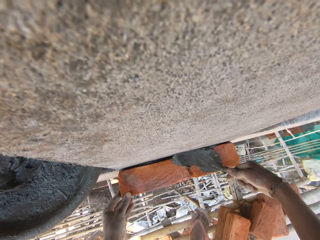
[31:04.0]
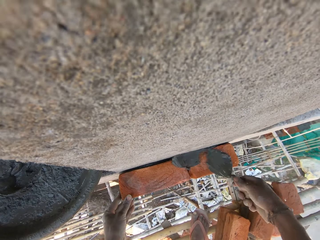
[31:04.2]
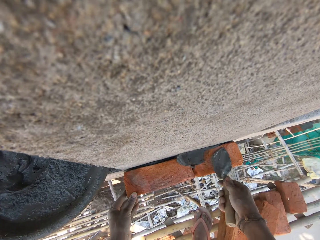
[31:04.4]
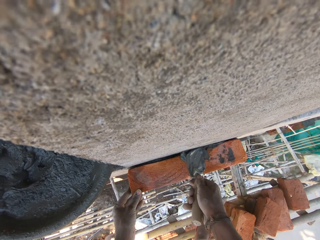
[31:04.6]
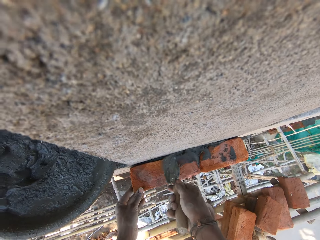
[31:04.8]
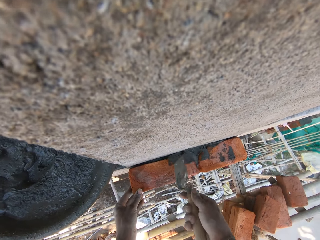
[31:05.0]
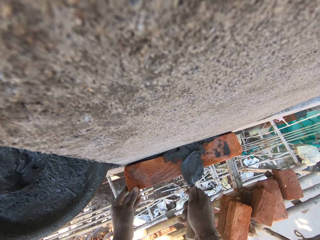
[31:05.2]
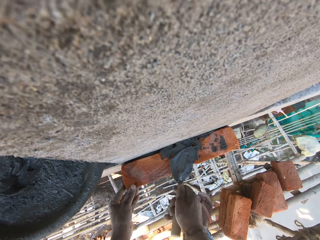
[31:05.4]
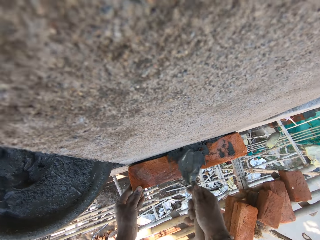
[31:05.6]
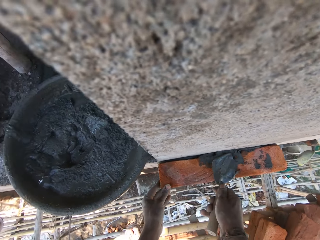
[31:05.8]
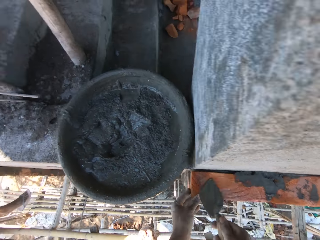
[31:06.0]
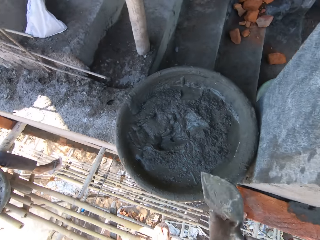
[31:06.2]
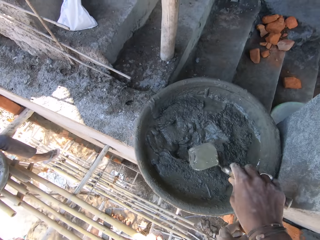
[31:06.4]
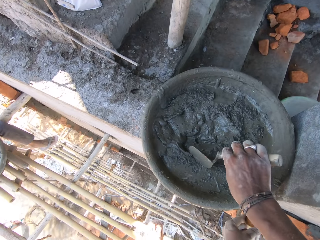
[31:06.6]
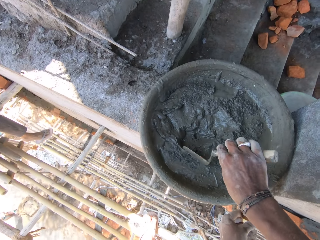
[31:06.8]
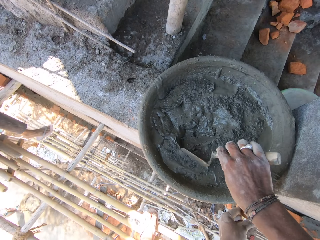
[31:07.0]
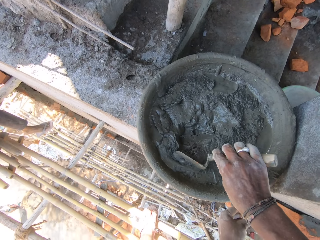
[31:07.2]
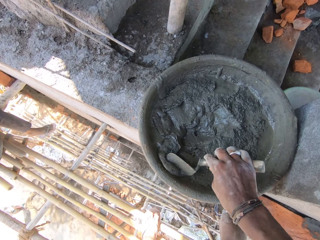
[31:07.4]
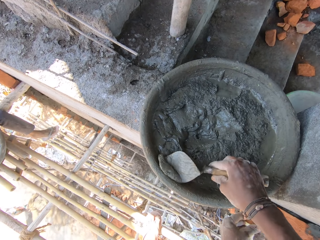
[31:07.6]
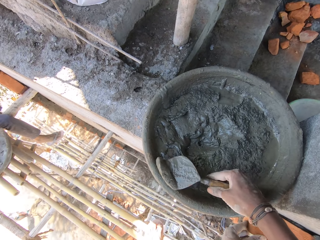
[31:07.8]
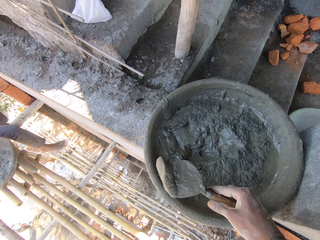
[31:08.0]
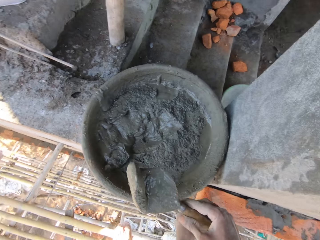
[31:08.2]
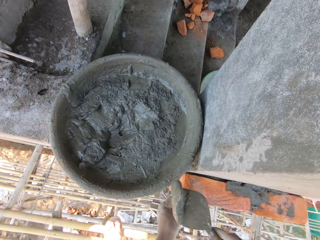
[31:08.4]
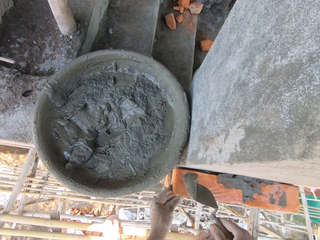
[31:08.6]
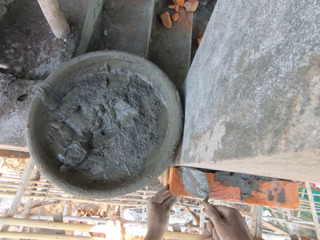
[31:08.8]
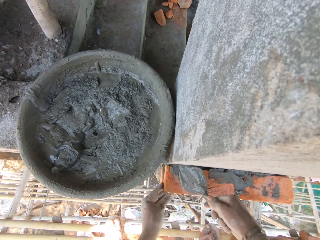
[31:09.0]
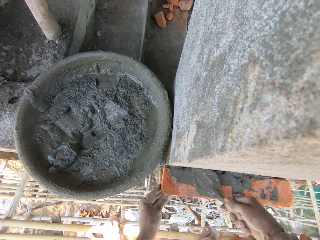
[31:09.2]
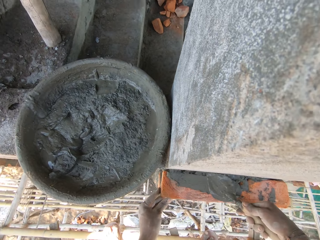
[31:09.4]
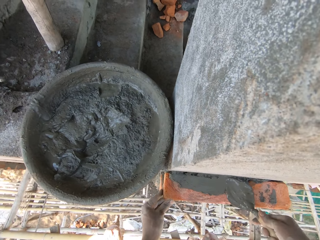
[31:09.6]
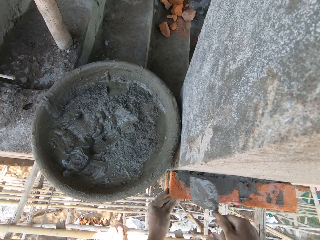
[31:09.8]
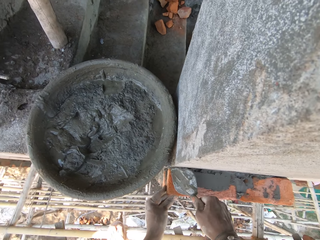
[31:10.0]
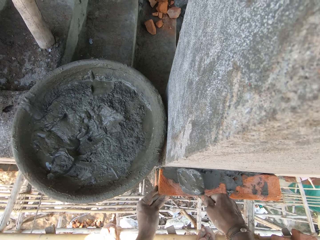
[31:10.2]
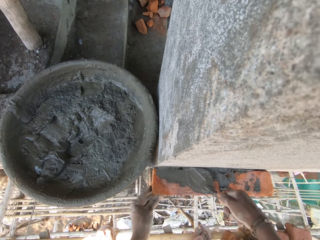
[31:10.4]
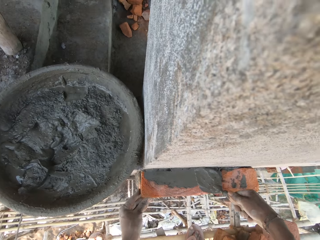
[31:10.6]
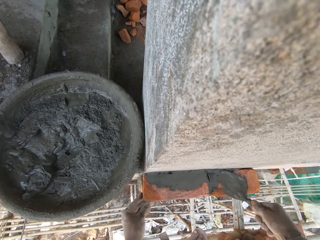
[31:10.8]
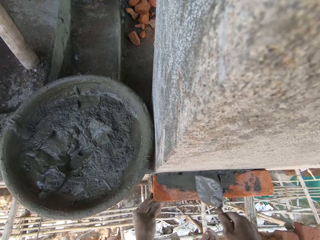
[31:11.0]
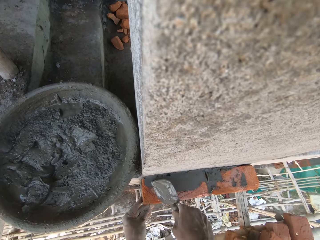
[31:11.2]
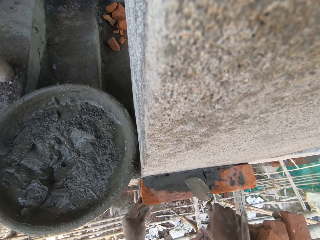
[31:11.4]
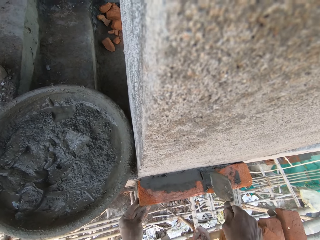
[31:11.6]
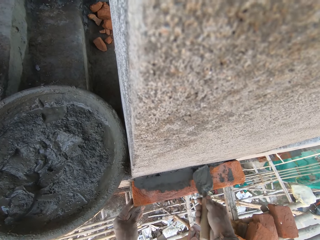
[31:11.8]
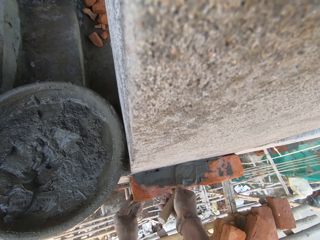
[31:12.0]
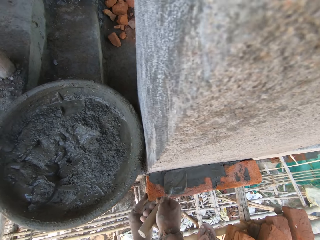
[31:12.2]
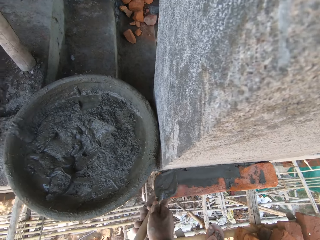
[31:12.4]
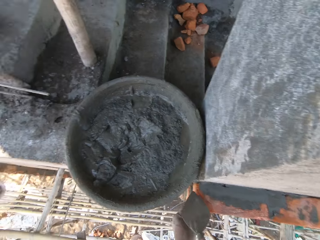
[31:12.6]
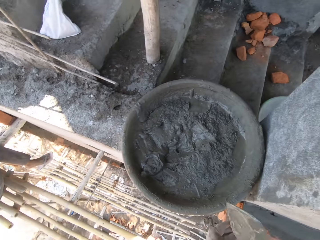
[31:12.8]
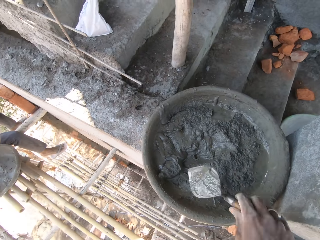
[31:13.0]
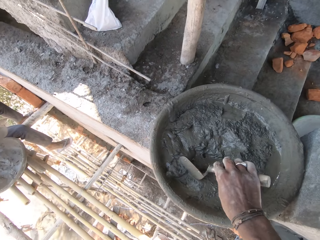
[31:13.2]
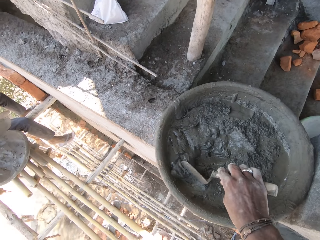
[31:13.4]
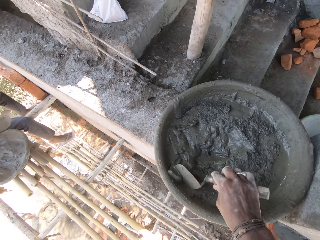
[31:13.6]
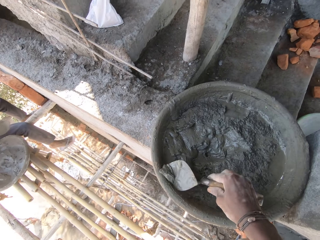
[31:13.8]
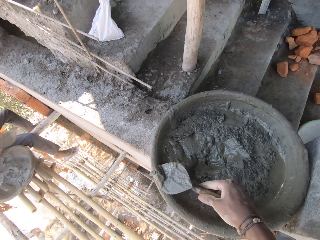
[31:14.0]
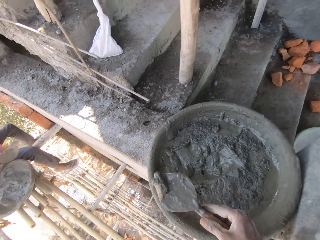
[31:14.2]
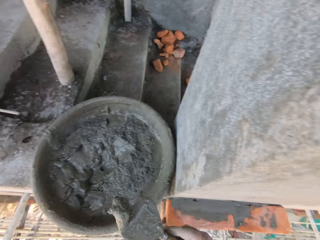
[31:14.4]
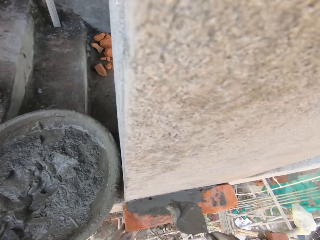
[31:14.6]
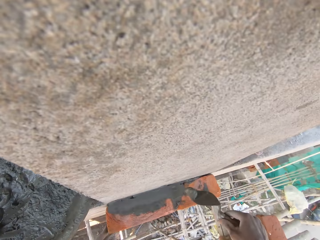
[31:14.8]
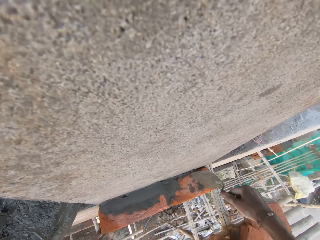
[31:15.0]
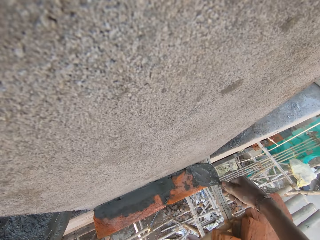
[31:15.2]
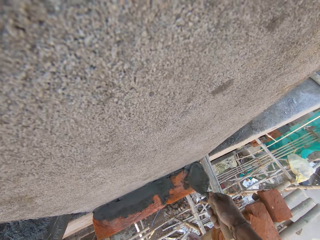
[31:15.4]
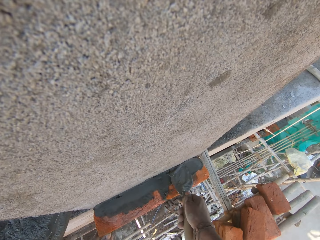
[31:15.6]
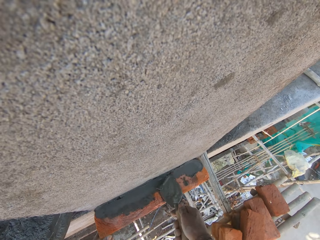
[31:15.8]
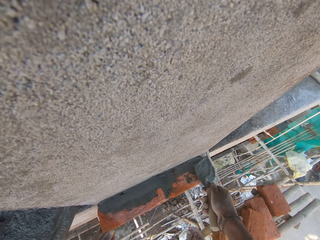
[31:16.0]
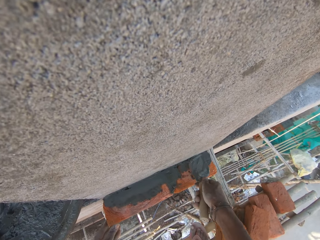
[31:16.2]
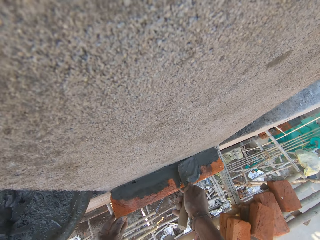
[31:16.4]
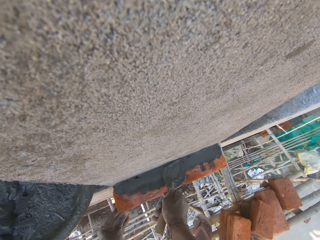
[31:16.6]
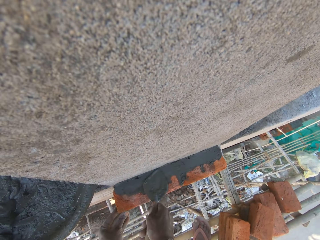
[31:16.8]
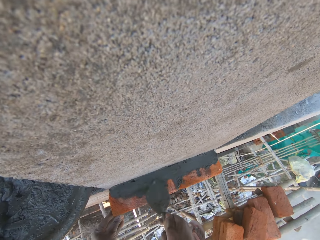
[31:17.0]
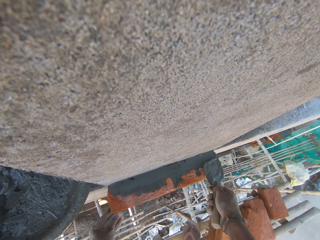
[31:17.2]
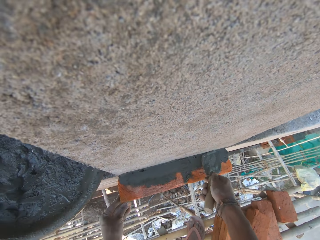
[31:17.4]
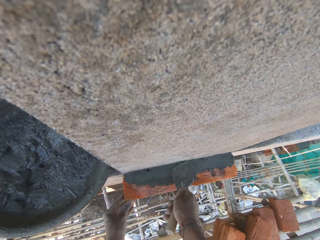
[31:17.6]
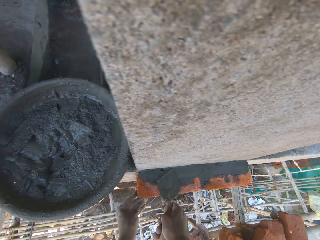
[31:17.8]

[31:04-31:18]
The camera wearer plasters the bricks on the wall with the mortar in the trowel in his right hand. He takes the mortar in the cement pan with the trowel in his right hand. He plasters the bricks on the wall with the mortar in the trowel in his right hand. He takes the mortar in the cement pan with the trowel in his right hand. He plasters the bricks on the wall with the mortar in the trowel in his right hand.

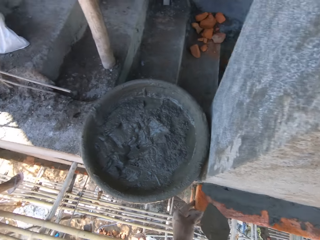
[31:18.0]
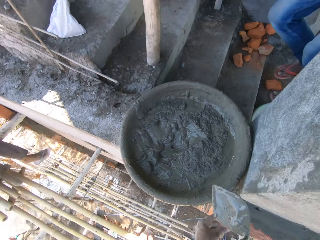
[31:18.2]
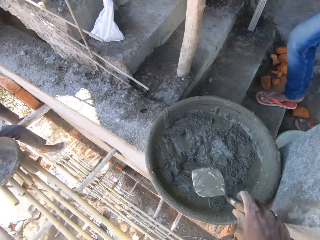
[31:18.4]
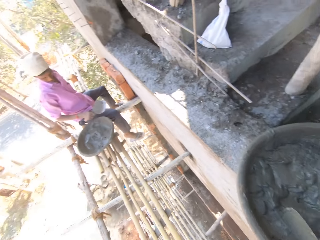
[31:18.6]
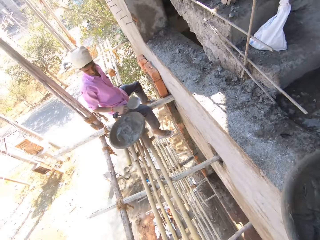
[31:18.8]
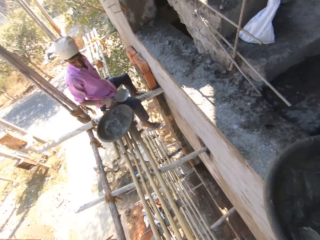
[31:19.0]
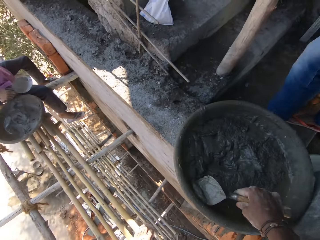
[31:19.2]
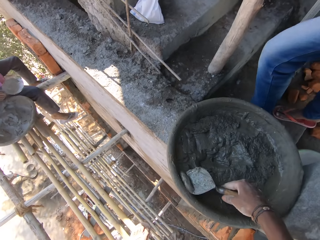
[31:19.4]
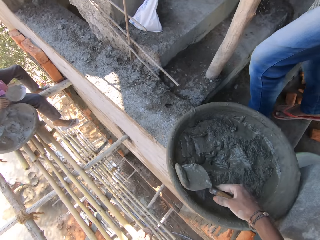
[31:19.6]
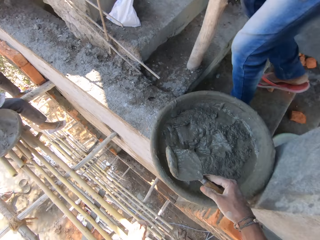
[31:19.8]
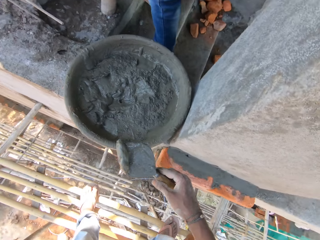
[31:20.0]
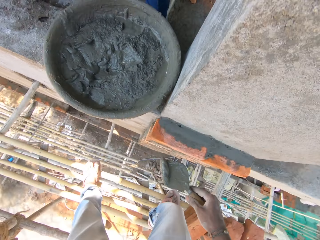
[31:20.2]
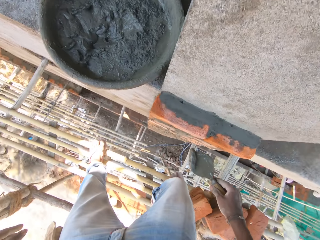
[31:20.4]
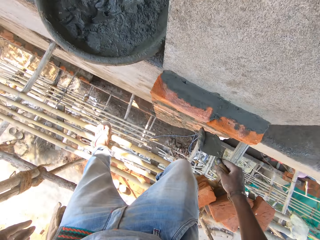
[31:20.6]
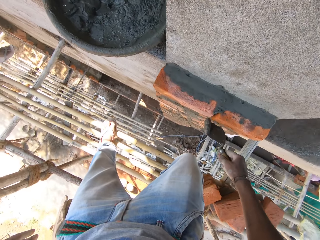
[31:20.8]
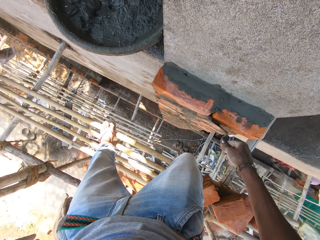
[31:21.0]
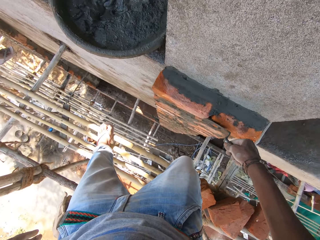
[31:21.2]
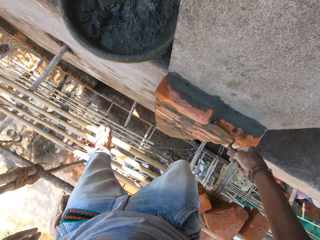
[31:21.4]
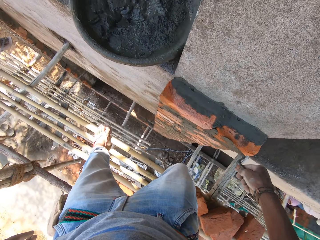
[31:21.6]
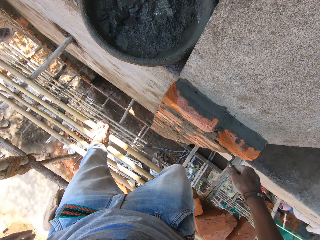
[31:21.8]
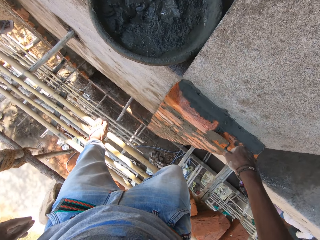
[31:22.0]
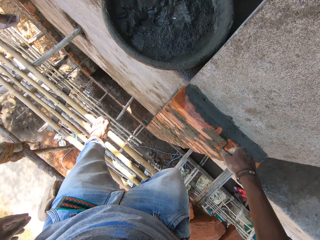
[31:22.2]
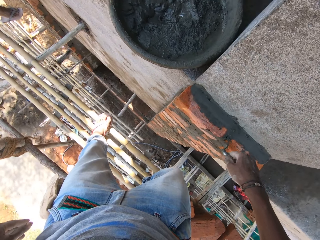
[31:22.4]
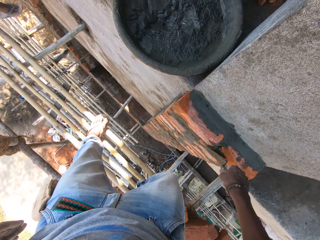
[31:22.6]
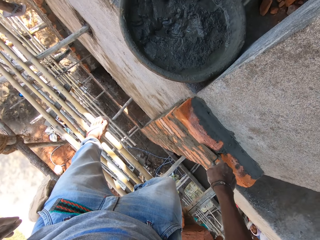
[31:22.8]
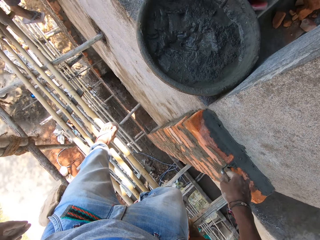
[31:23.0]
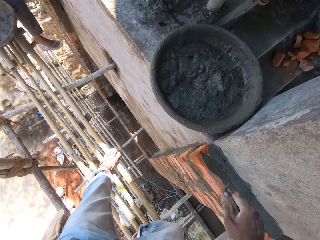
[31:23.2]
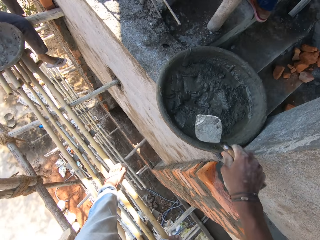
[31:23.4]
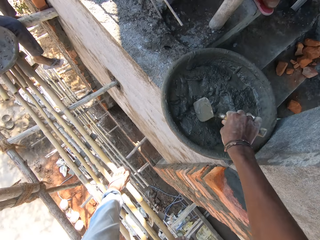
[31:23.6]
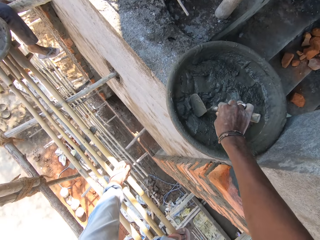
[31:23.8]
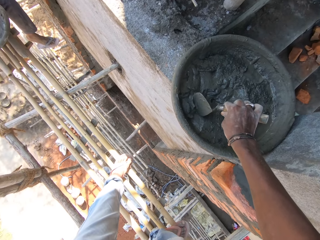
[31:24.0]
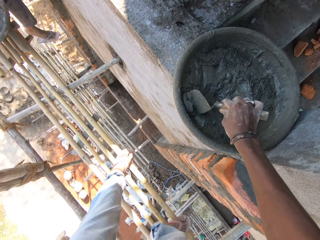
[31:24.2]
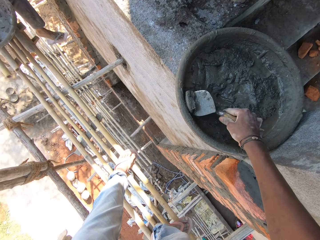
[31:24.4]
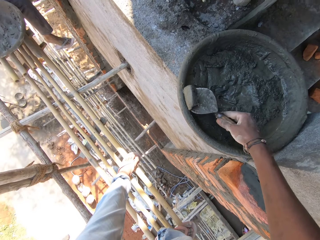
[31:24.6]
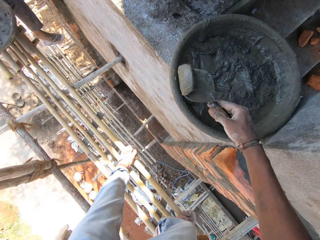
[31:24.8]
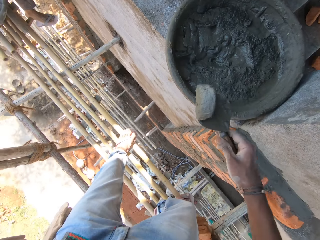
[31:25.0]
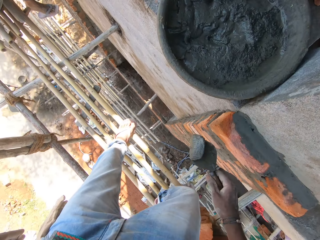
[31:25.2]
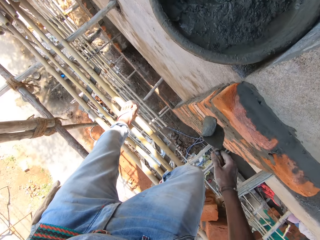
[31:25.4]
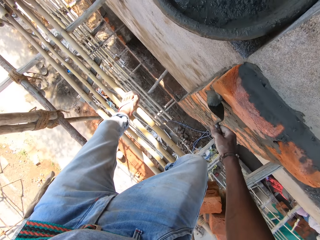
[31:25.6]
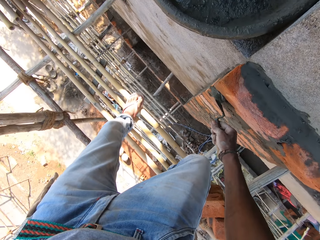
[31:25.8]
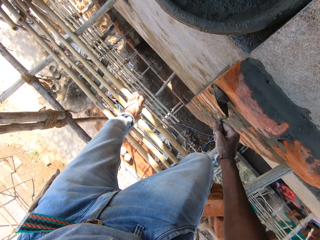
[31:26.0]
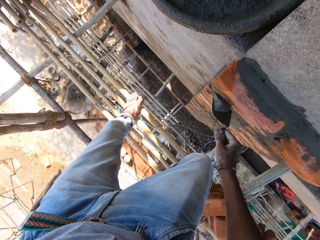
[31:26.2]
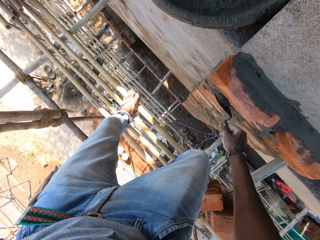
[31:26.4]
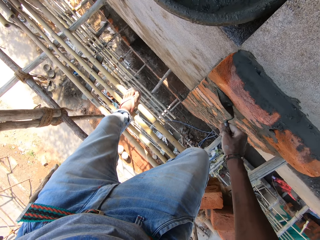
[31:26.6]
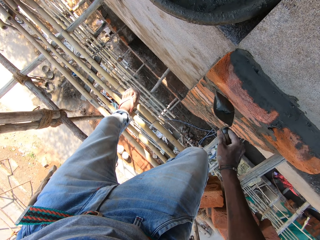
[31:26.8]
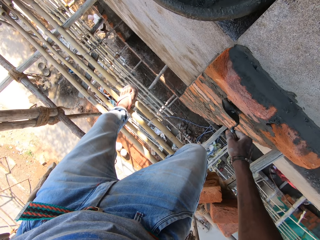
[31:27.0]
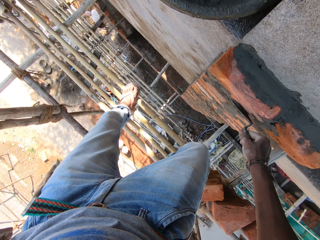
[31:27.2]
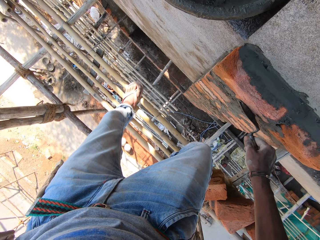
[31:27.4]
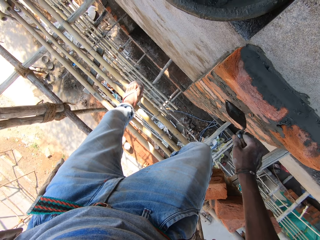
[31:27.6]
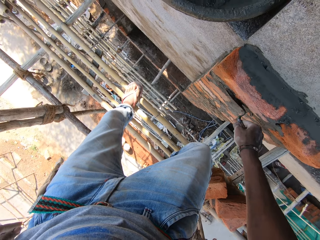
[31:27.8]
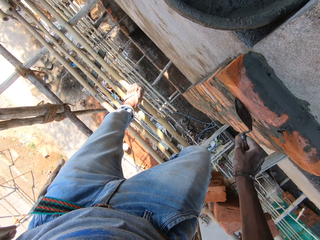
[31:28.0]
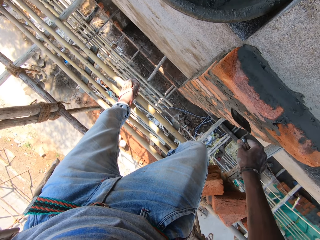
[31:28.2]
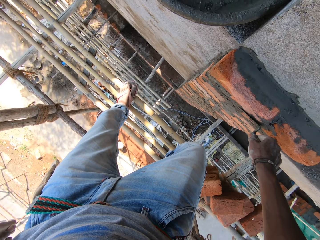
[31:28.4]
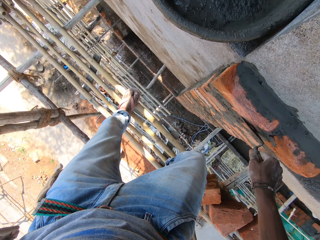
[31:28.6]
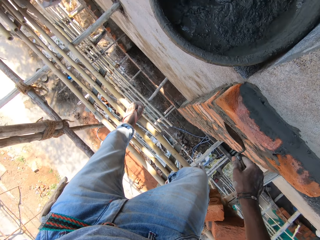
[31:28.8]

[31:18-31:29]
The camera wearer takes the mortar in the cement pan with the trowel in his right hand. He plasters the bricks on the wall with the mortar in the trowel in his right hand. He takes the mortar in the cement pan with the trowel in his right hand. He plasters the bricks on the wall with the mortar in the trowel in his right hand.
